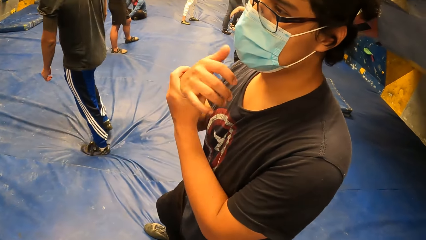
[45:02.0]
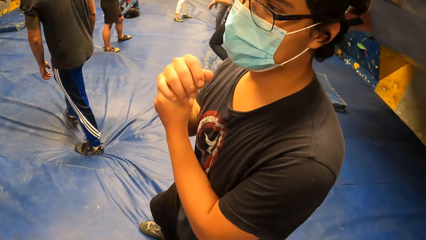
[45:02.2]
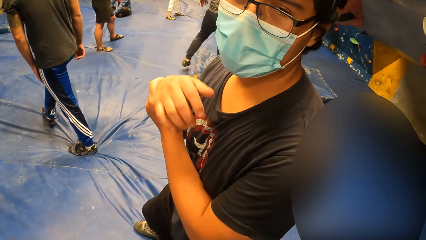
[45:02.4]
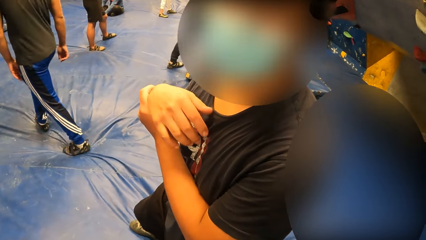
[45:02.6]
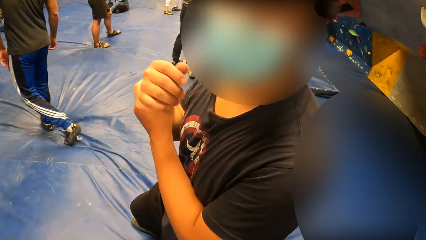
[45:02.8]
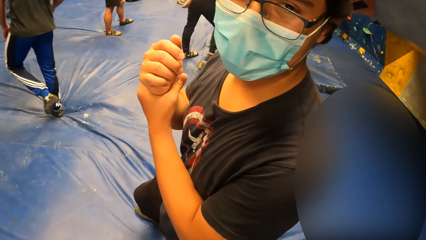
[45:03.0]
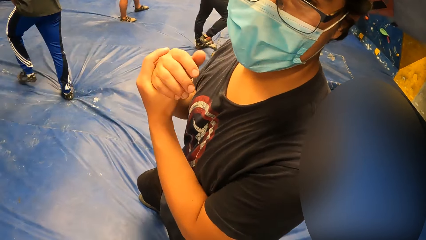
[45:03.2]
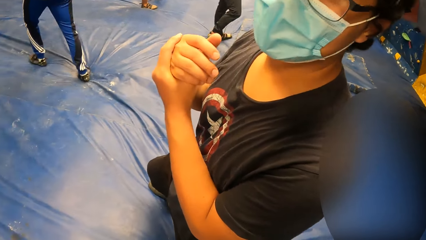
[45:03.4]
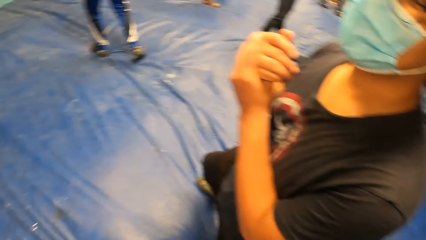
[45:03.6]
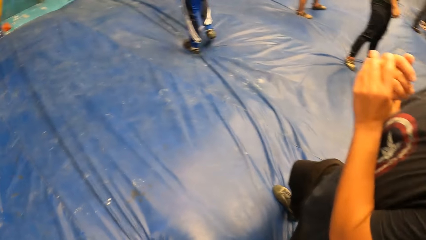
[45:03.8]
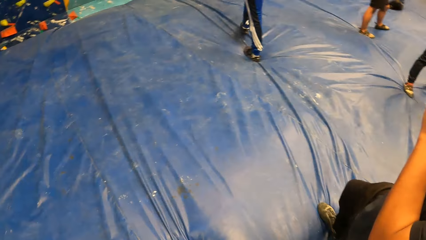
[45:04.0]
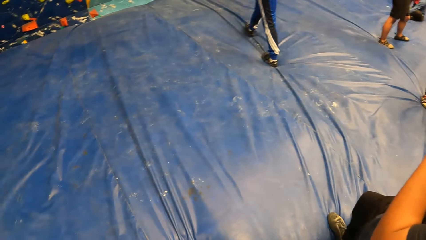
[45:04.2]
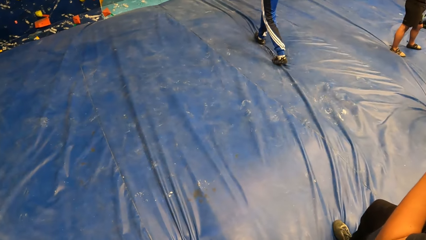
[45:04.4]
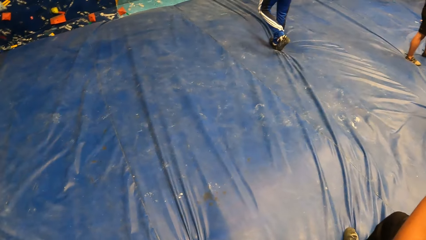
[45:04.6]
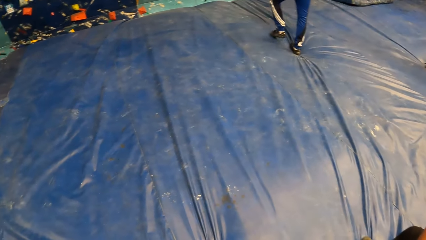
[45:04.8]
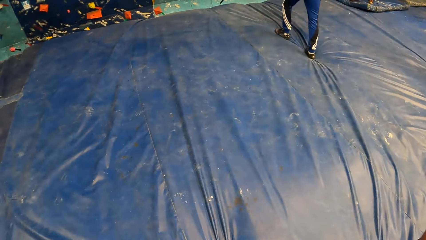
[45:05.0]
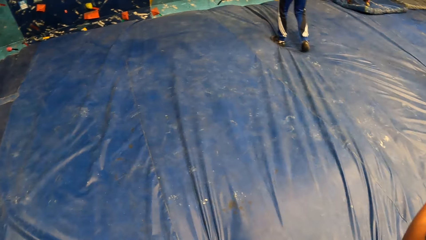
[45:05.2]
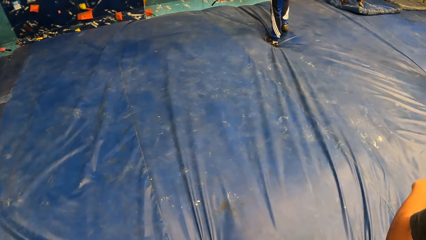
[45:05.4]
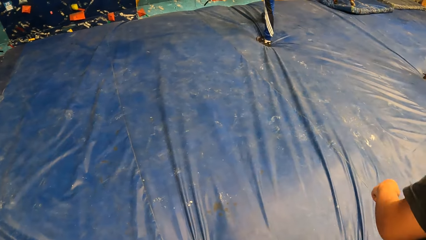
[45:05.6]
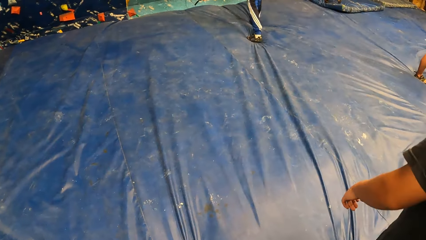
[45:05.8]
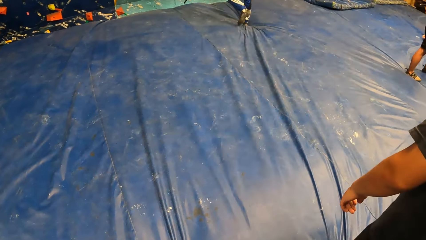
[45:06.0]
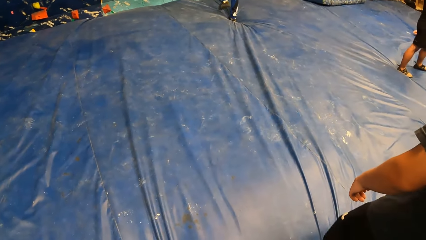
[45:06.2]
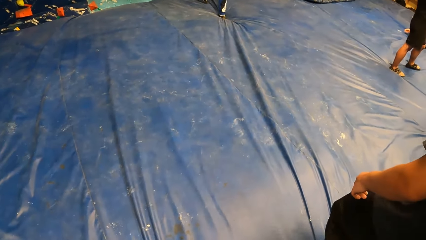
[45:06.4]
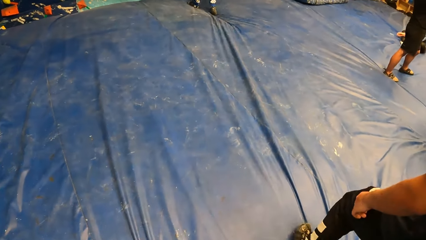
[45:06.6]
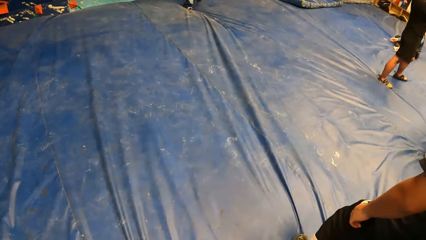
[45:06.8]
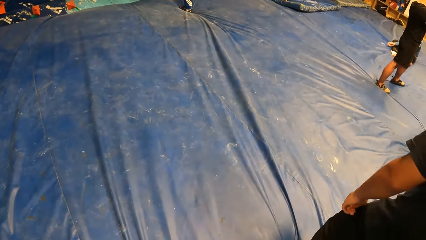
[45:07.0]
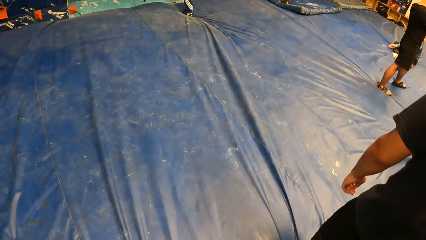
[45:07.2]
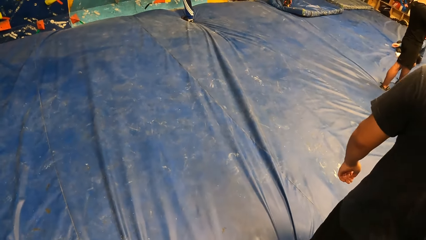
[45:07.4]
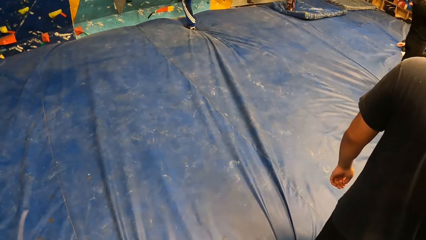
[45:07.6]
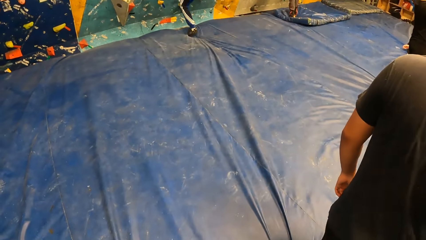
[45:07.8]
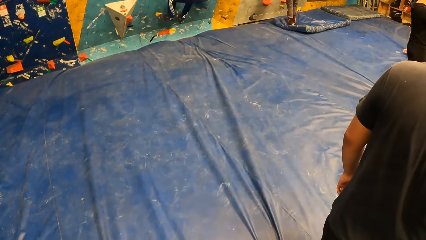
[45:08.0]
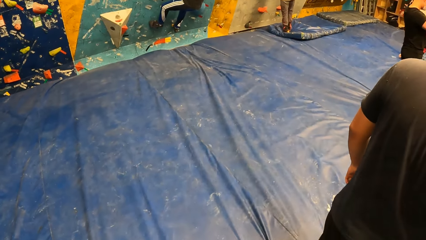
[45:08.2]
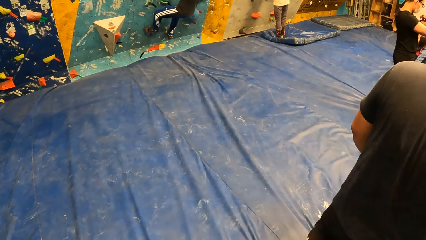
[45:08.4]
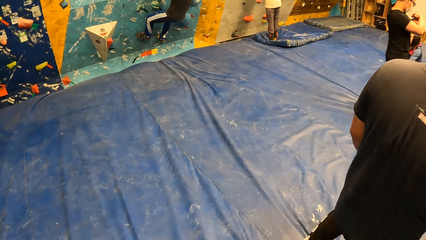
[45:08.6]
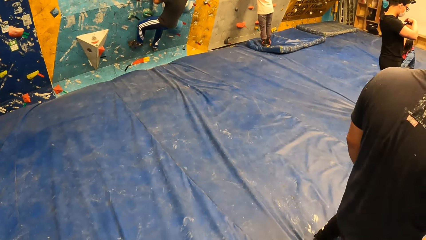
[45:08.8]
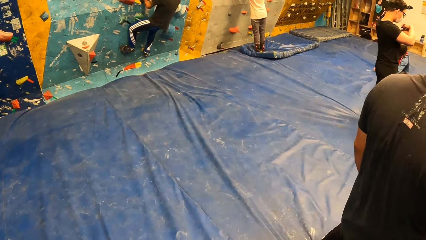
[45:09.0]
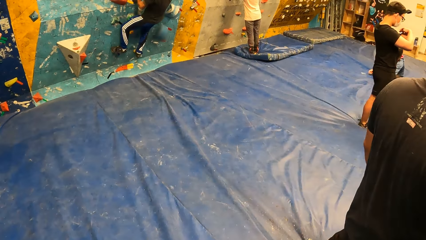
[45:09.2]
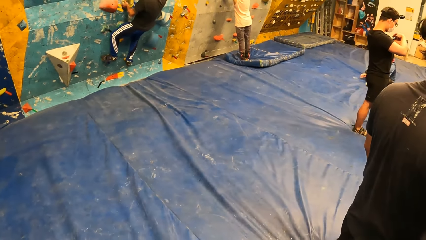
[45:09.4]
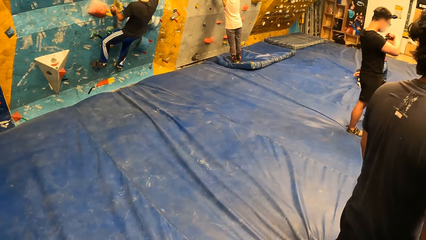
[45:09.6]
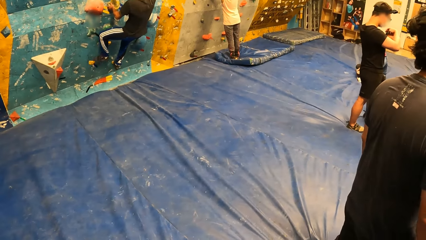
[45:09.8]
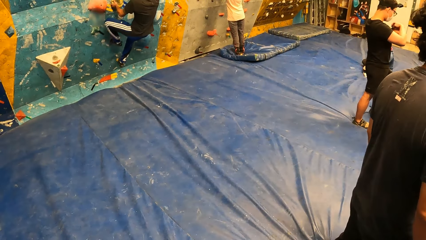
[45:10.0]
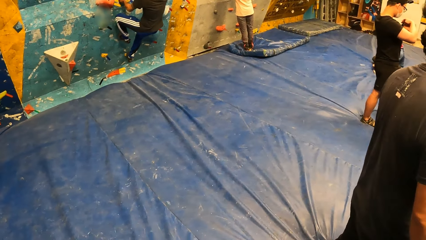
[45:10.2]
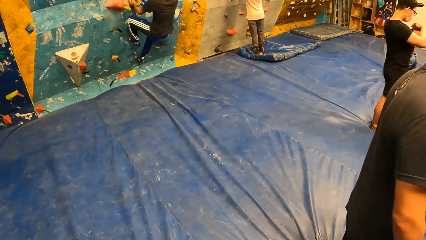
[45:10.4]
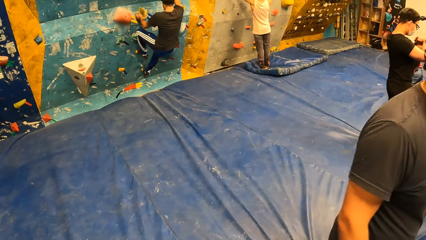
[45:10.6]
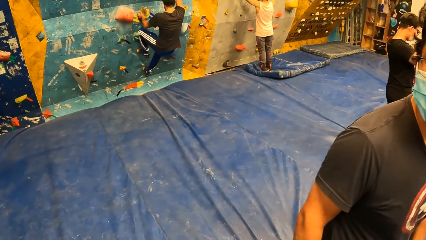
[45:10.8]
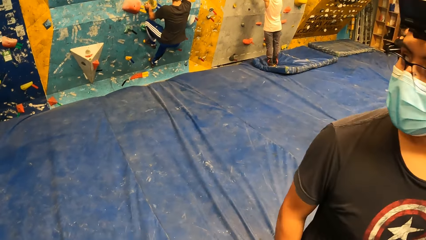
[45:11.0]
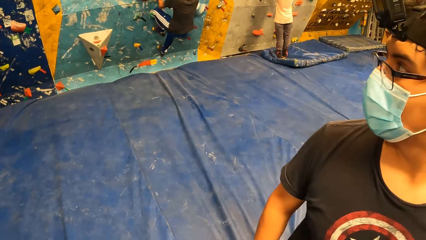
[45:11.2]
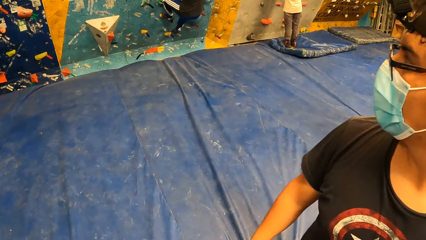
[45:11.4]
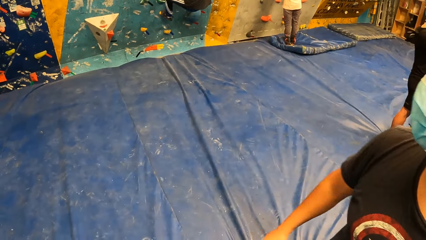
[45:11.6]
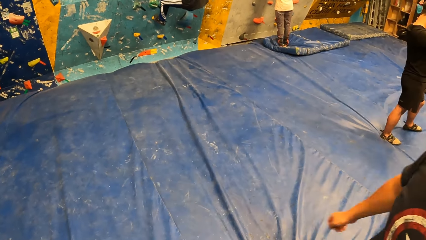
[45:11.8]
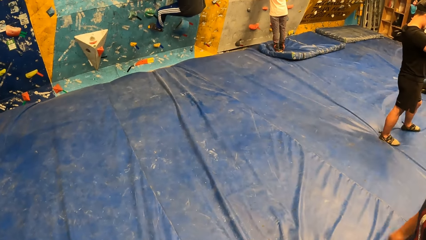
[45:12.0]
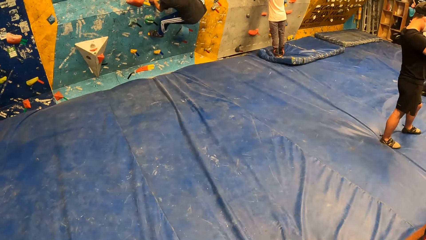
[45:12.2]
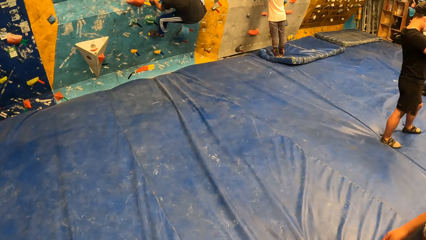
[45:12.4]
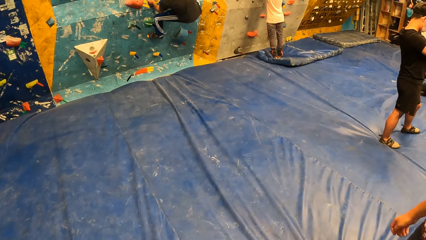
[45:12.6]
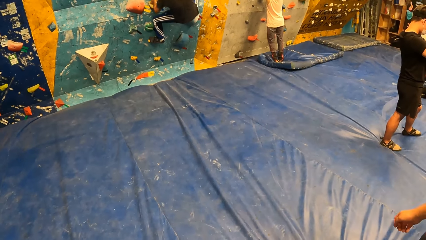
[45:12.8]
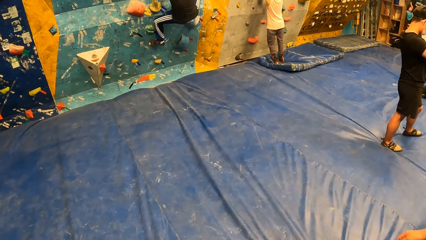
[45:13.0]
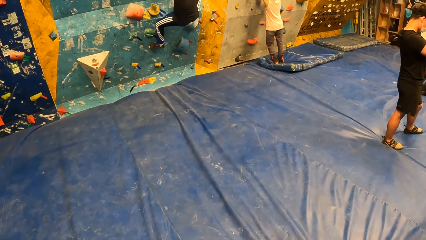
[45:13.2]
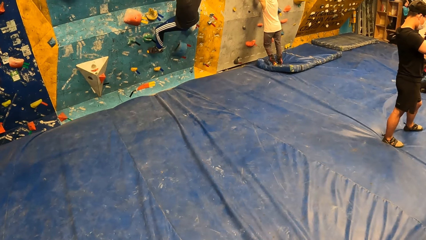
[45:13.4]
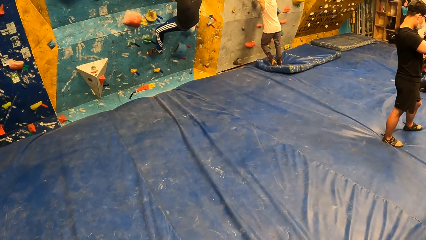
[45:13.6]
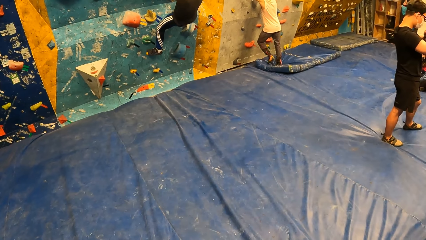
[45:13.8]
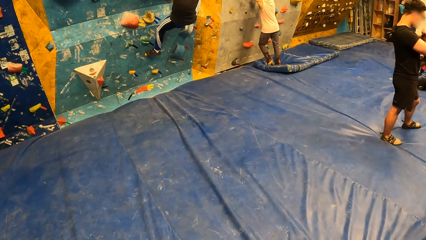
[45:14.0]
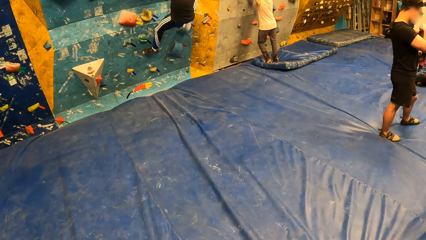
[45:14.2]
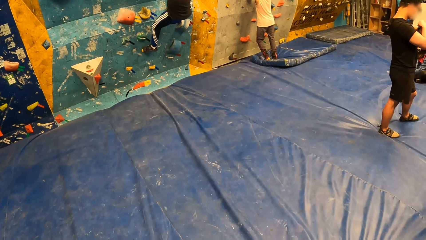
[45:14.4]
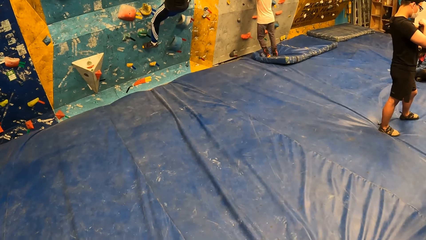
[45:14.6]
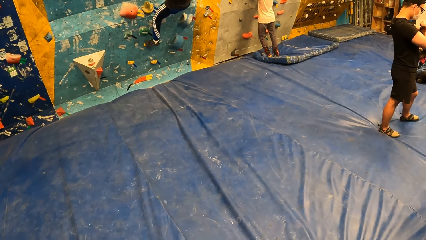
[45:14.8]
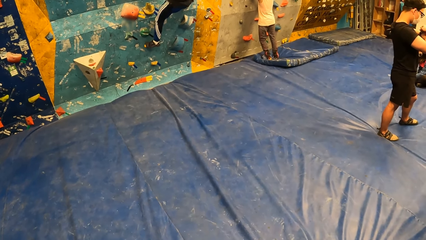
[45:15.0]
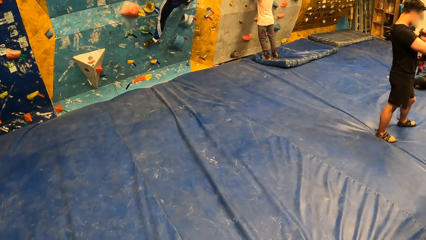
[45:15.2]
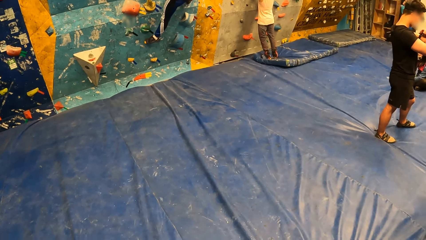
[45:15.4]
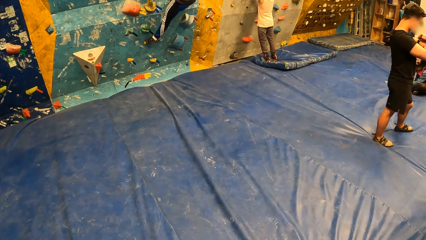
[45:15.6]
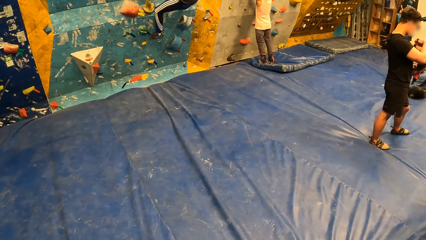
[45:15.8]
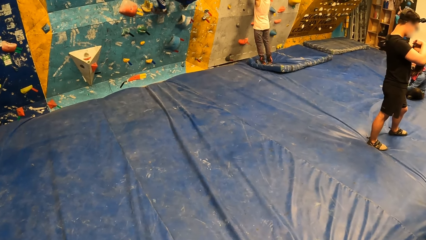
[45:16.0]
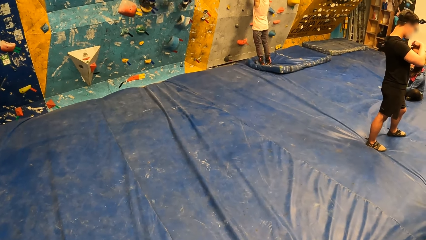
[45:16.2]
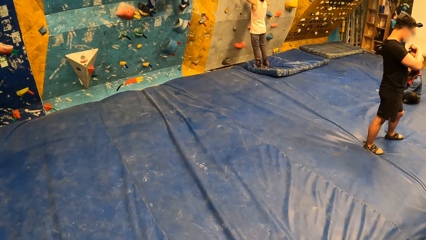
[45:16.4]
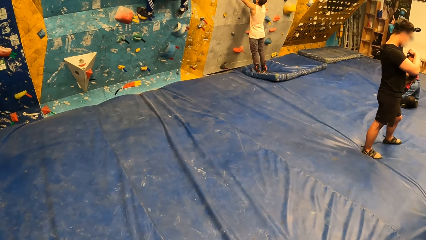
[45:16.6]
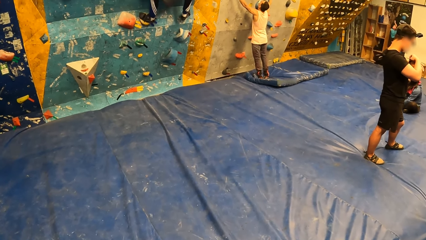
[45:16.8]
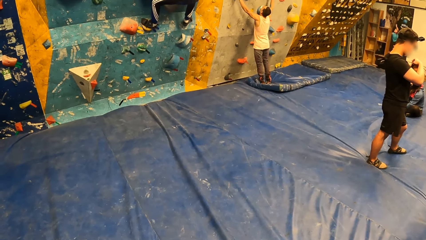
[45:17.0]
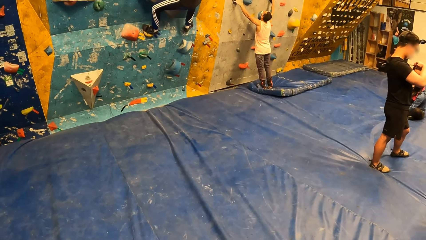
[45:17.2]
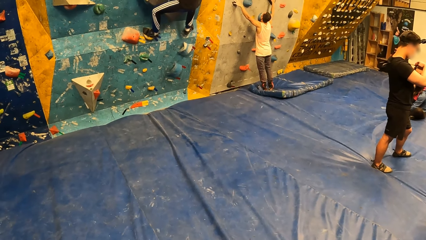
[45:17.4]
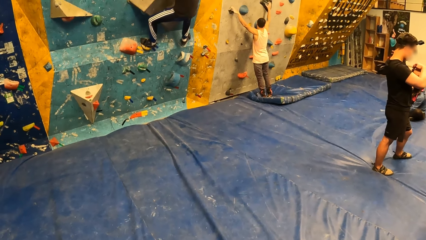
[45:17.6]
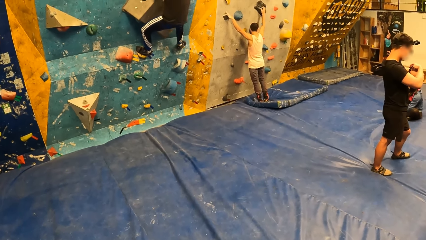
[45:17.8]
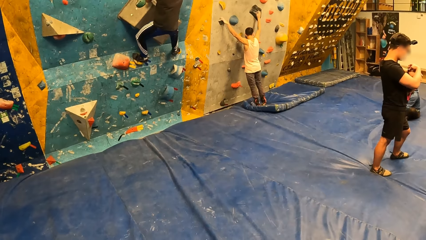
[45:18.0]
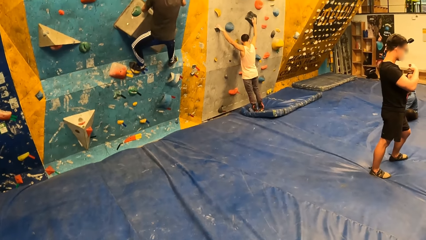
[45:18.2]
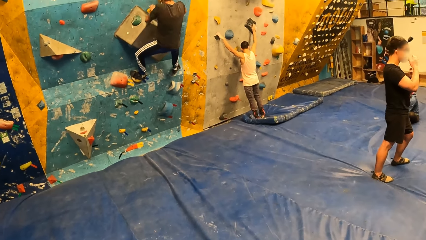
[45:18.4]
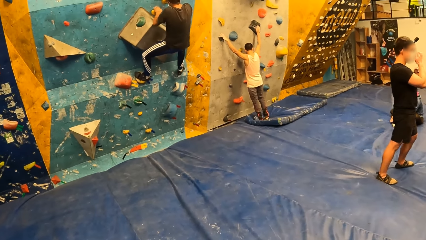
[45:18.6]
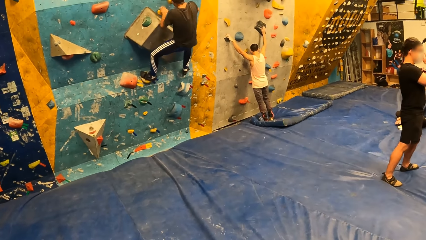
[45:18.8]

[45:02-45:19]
A man folds his hands. The camera wearer turns around the room. Another man climbs the bouldering wall with both hands. The camera wearer walks along the bouncing castle.
